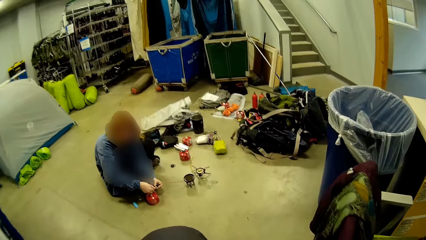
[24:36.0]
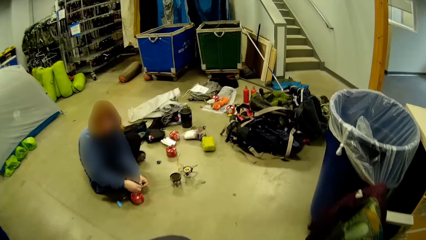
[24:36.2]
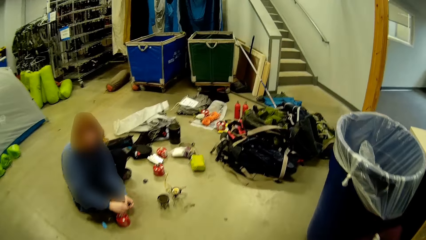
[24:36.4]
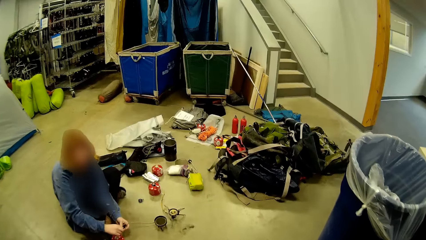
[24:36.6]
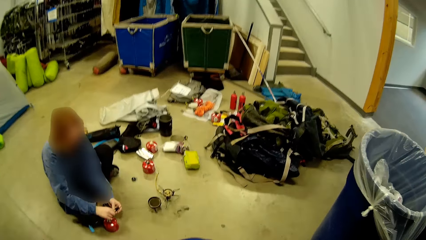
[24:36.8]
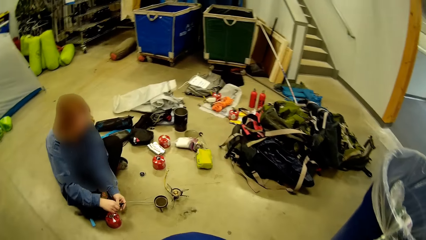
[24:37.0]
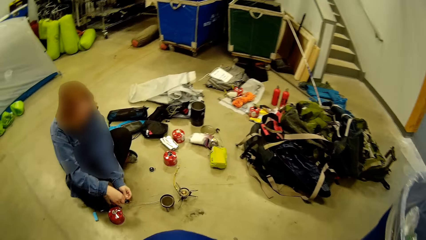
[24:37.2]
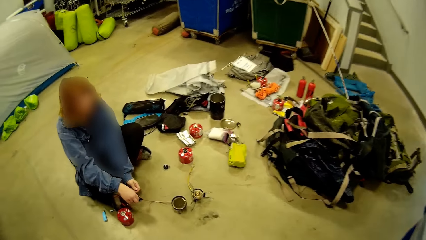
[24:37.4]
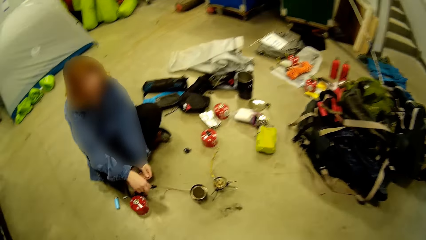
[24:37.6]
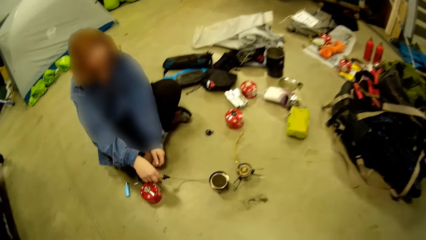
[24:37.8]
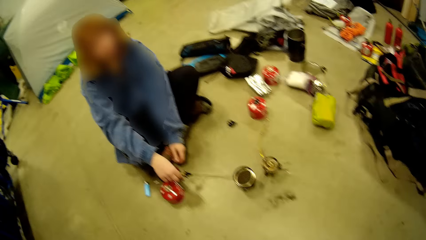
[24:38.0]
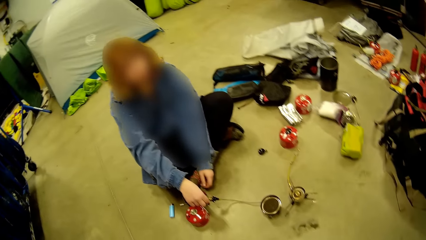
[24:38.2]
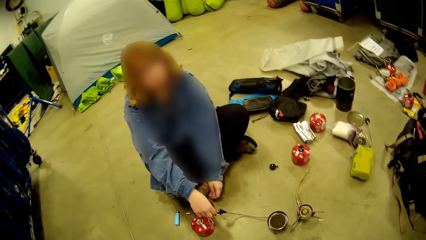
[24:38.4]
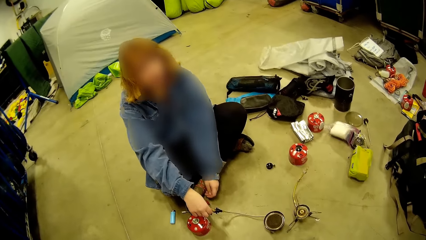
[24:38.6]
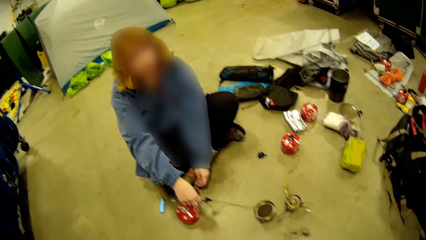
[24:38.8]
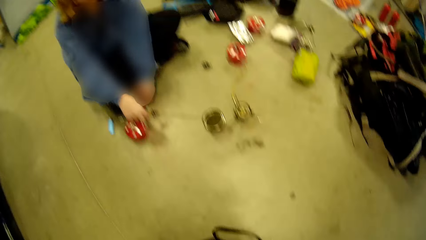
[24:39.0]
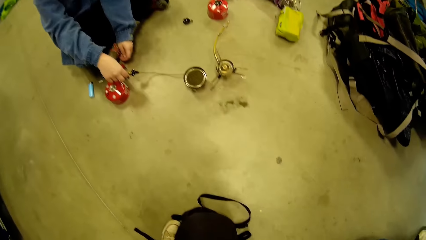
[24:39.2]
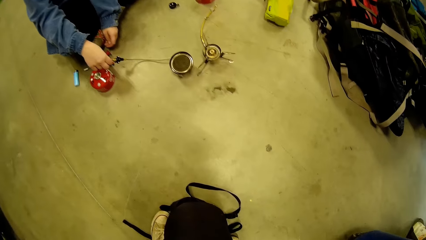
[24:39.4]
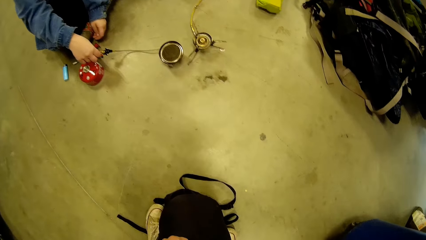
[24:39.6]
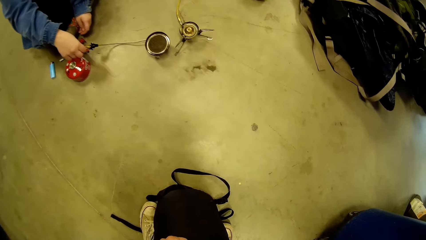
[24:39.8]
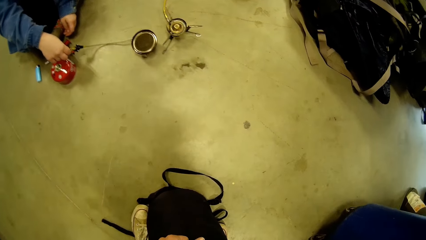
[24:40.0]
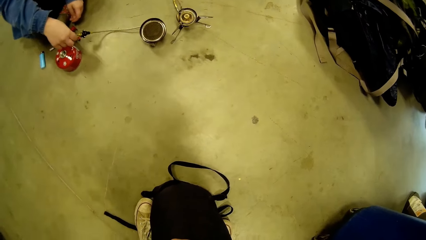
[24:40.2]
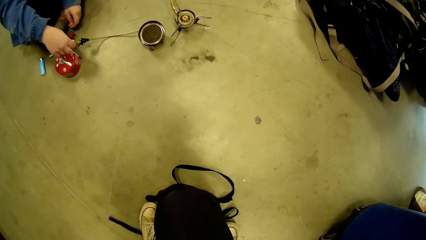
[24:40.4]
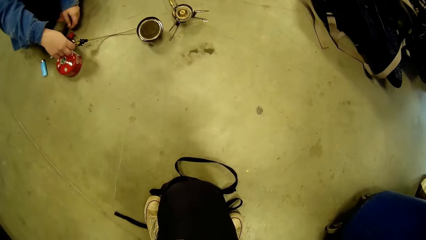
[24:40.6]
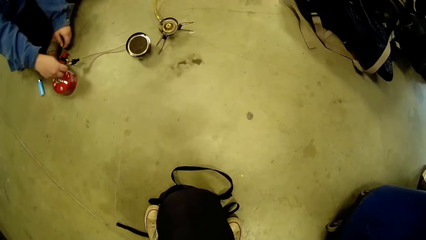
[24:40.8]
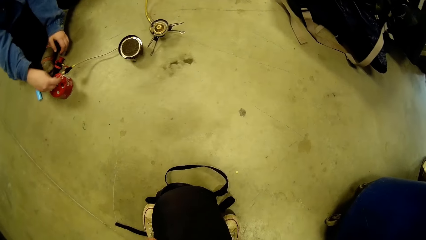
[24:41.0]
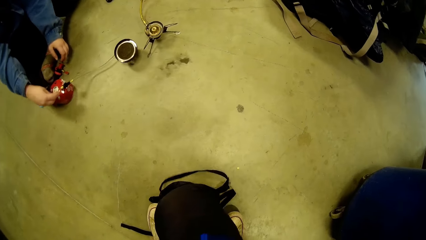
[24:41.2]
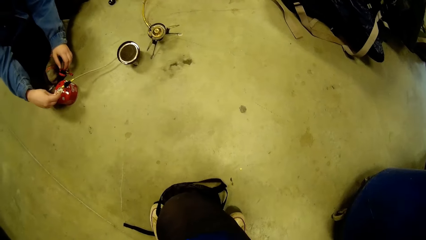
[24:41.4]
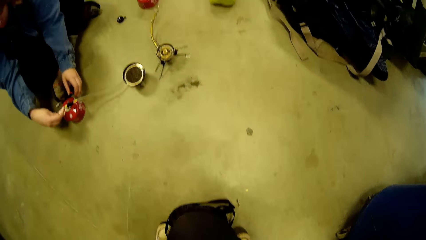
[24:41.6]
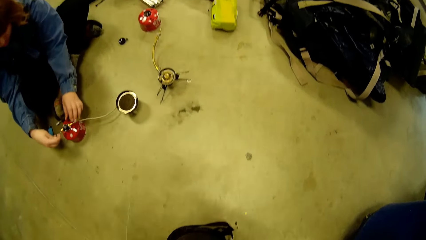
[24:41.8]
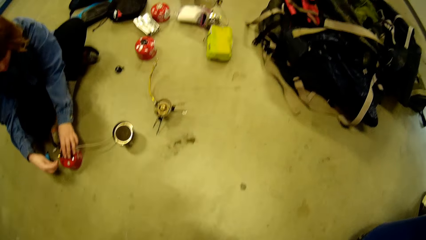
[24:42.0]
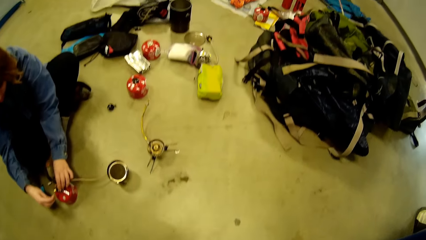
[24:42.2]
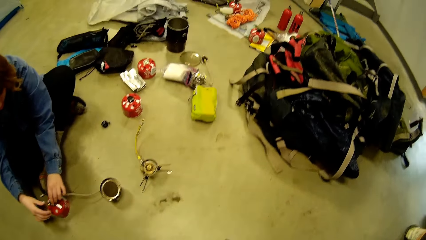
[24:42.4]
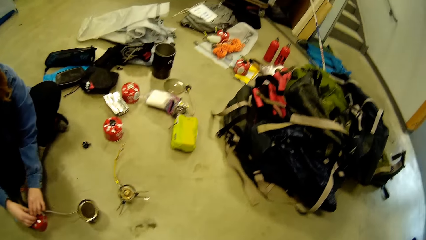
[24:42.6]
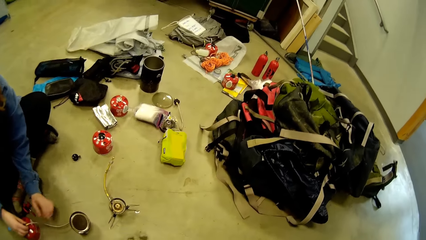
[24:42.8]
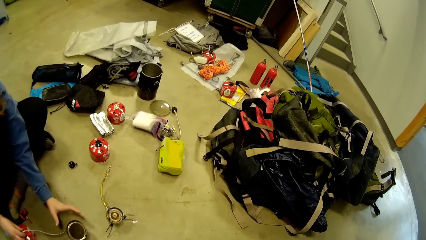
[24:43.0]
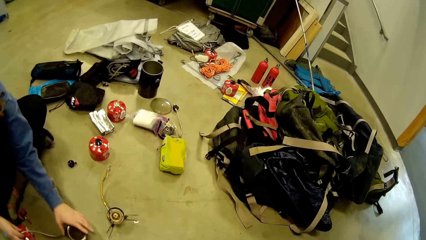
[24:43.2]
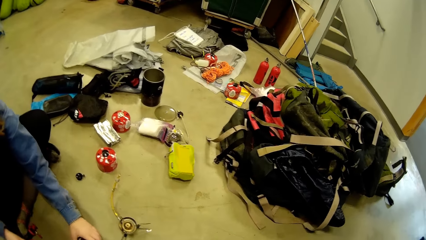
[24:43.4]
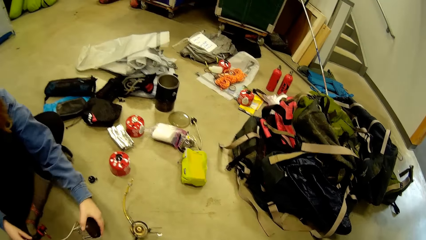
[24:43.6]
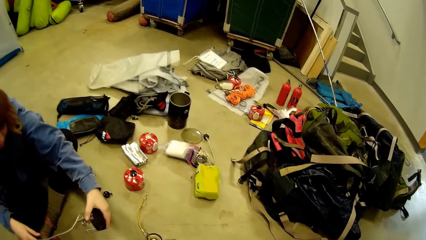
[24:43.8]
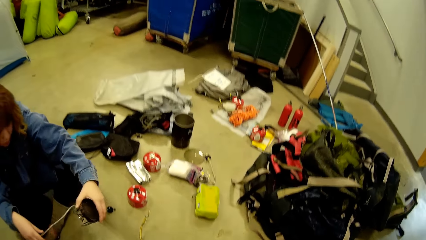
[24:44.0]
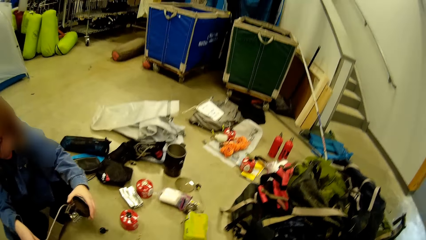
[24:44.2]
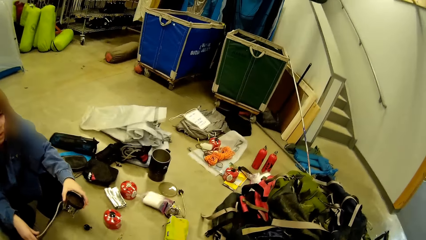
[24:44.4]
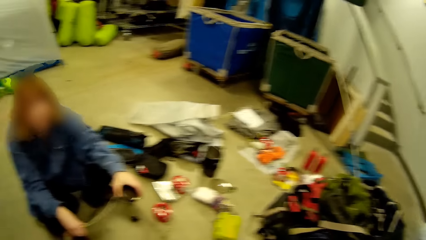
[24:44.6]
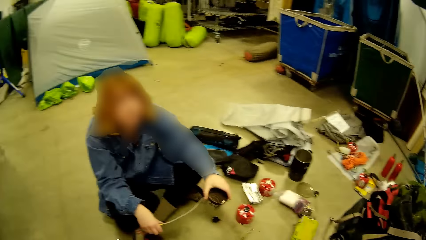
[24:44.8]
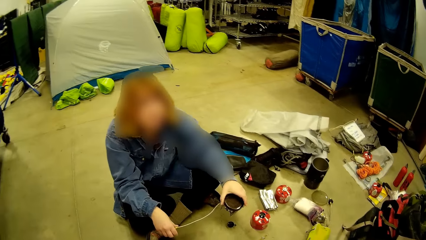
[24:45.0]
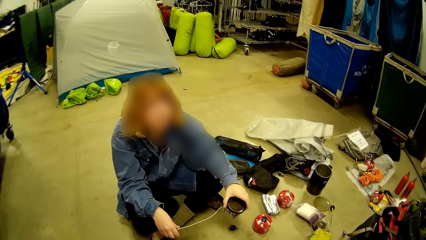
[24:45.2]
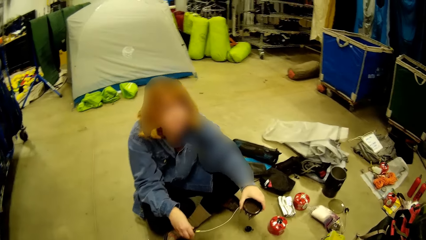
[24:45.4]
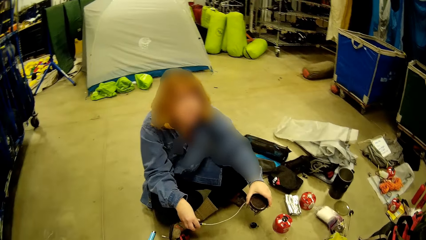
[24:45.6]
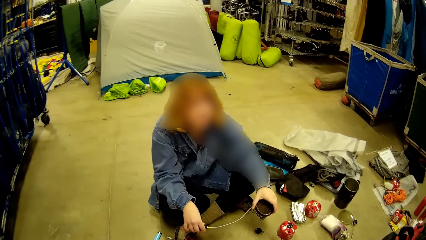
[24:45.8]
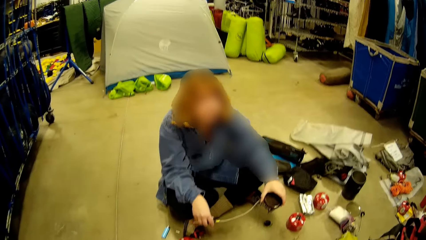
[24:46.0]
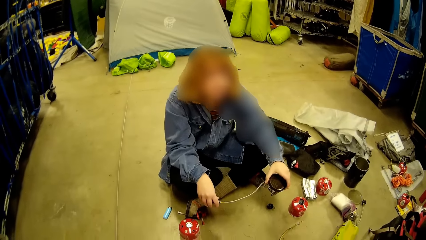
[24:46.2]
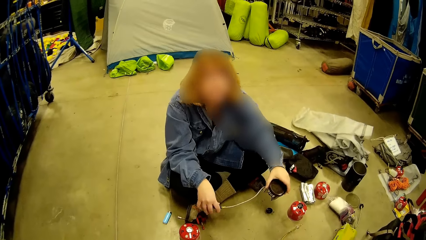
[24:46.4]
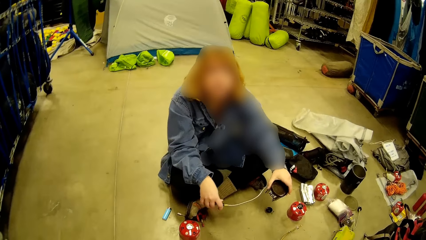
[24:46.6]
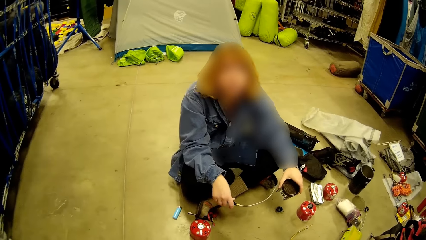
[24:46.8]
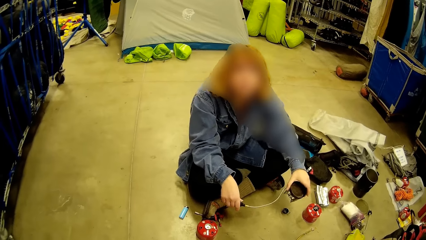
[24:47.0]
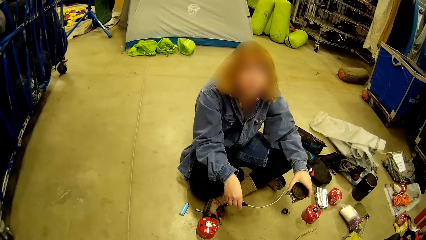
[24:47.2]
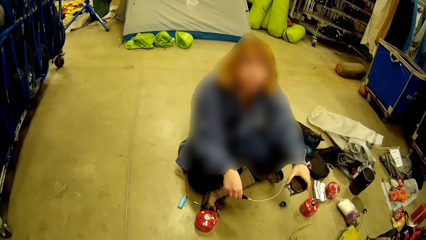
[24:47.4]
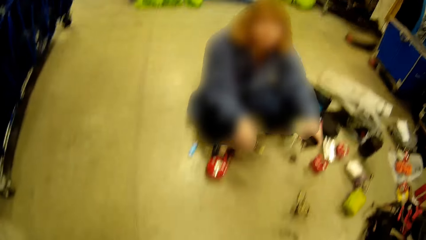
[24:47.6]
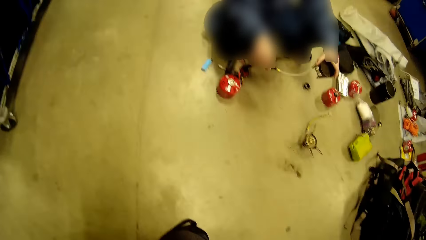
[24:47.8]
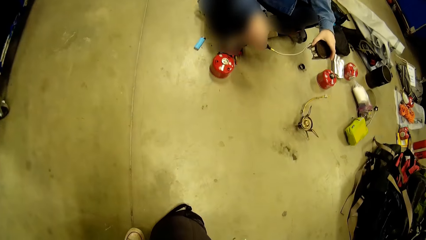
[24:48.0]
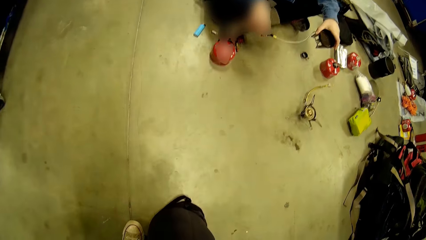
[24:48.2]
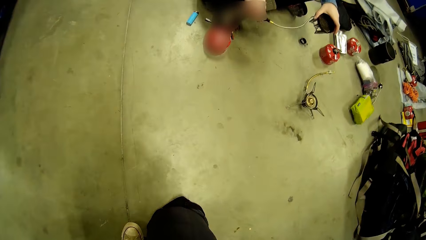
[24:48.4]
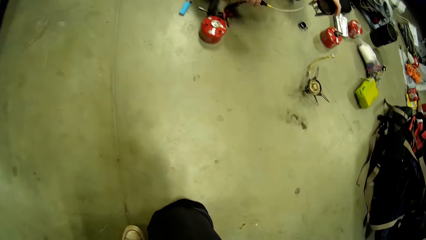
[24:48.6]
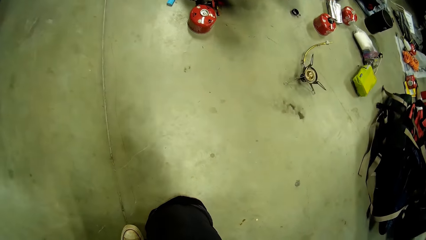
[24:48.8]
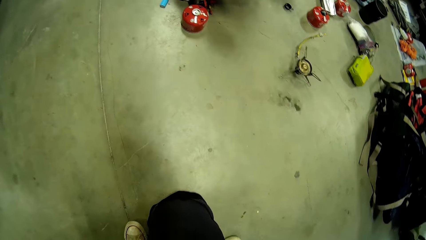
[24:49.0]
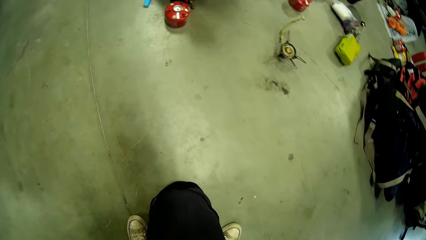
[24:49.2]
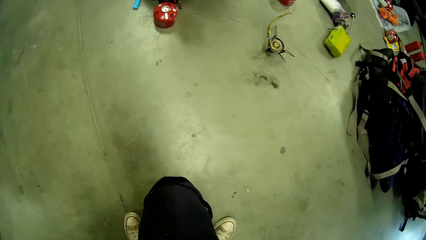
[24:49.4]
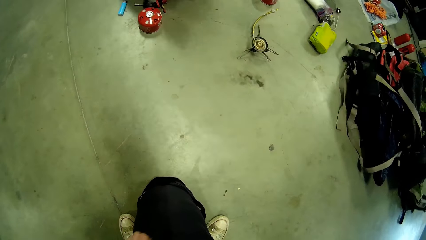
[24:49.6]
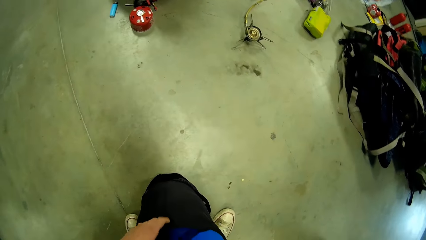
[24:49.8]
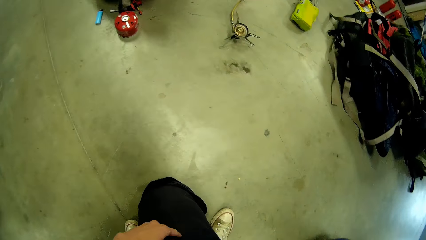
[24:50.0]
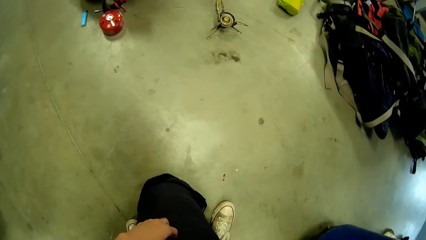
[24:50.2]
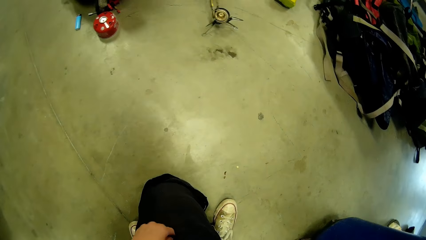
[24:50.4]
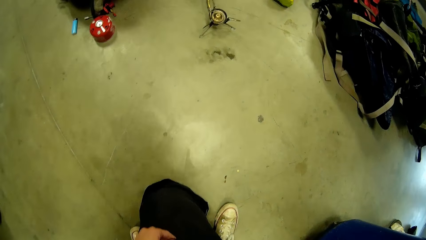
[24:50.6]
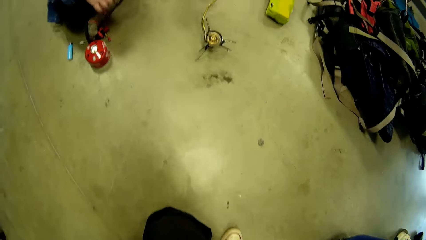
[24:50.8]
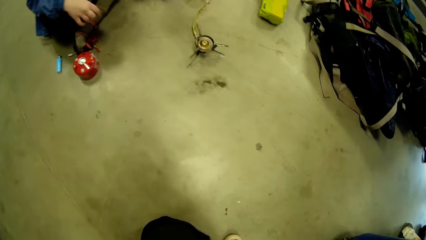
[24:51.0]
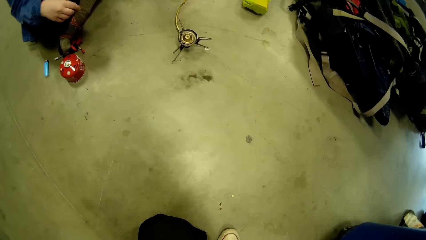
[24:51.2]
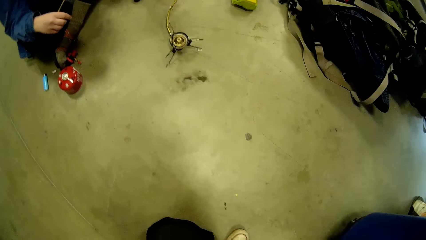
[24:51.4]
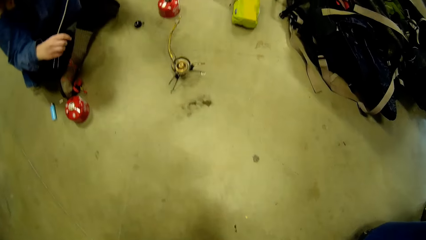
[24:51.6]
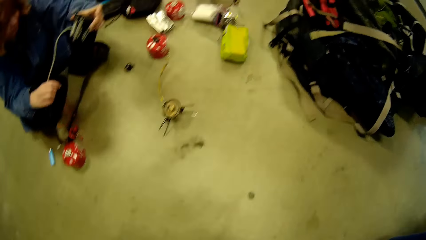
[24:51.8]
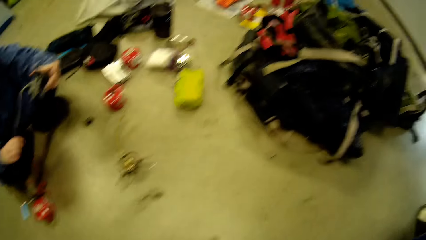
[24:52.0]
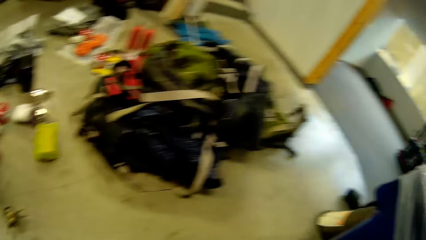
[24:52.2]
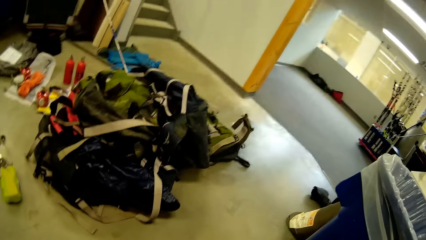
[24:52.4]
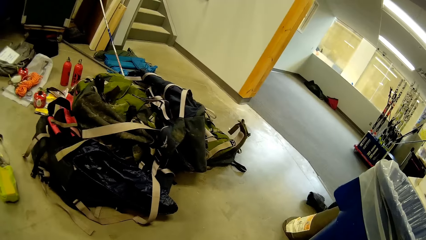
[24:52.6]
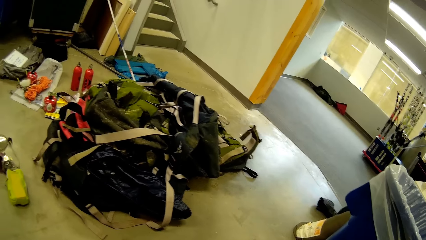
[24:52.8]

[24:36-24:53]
A woman works on assembling a burner. The camera wearer pushes the winter jacket inside the bag in her hand. The woman carries the burner together with its components. The camera wearer packs clothes in the bag.
